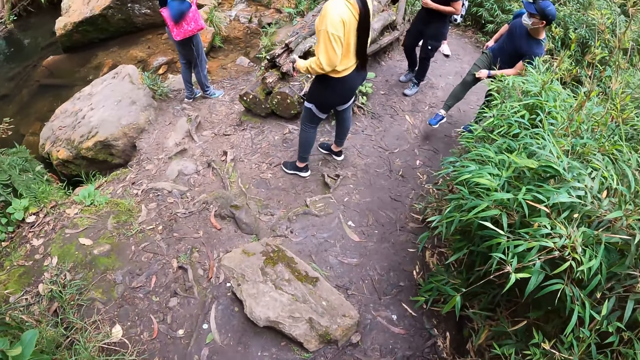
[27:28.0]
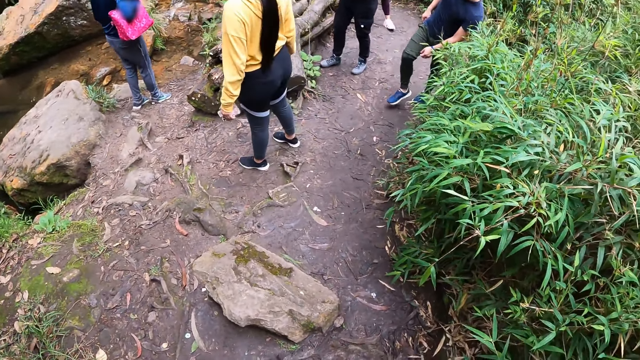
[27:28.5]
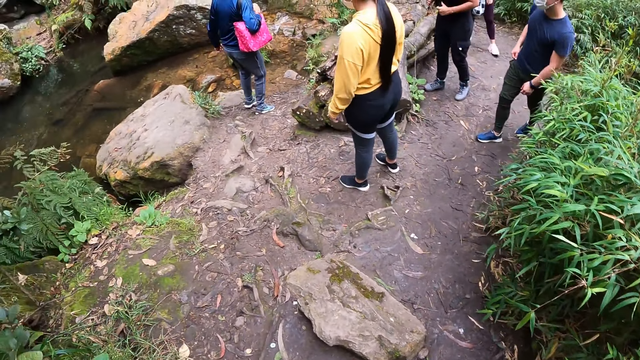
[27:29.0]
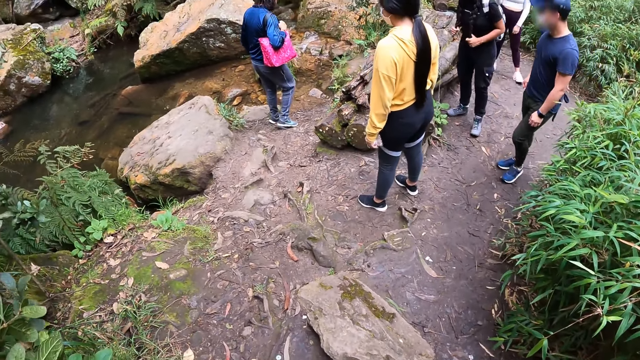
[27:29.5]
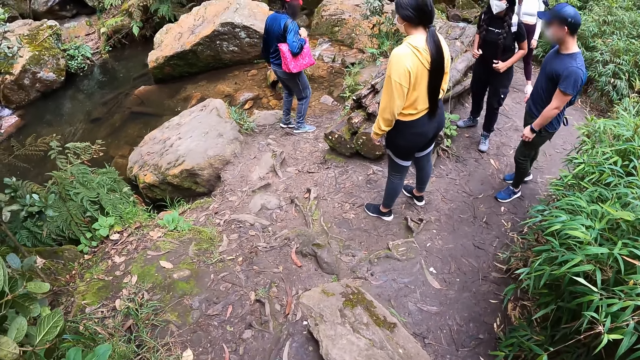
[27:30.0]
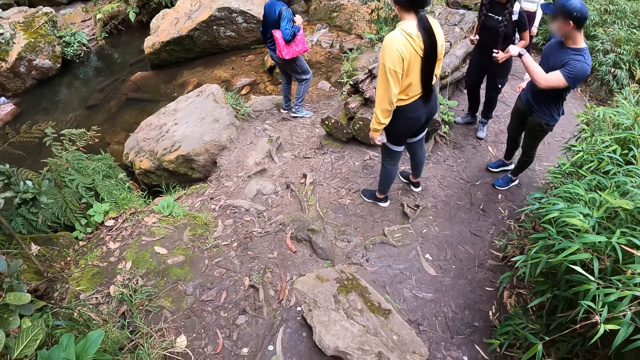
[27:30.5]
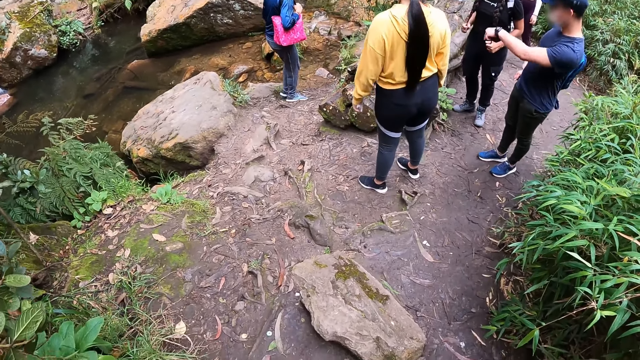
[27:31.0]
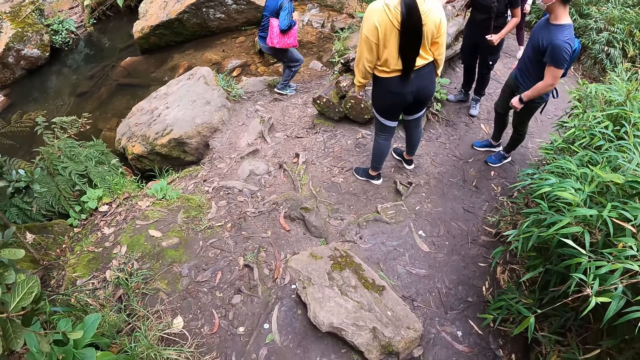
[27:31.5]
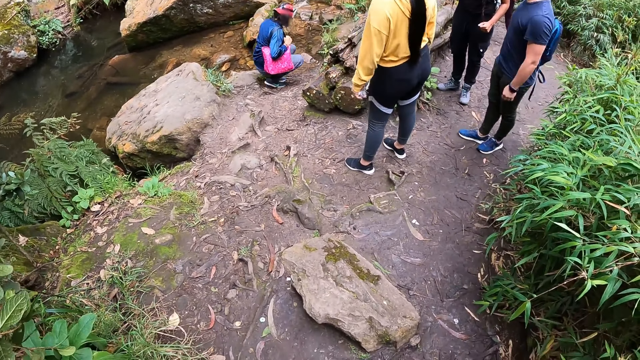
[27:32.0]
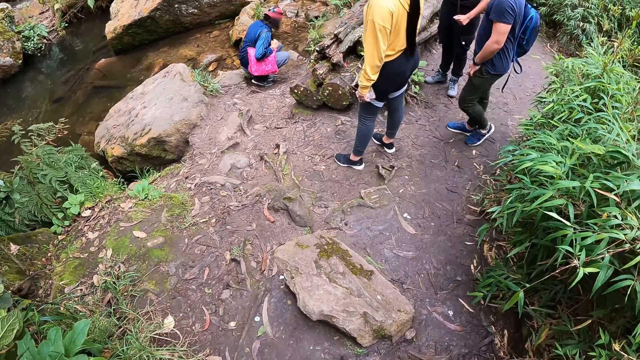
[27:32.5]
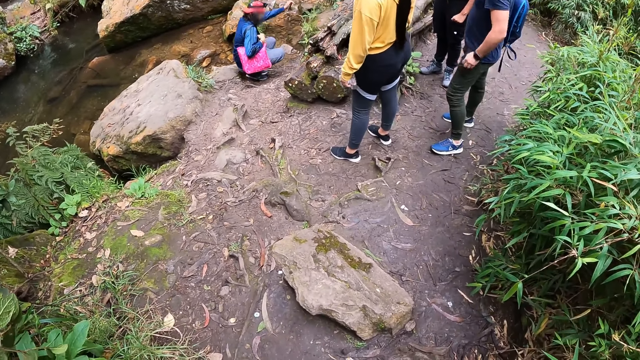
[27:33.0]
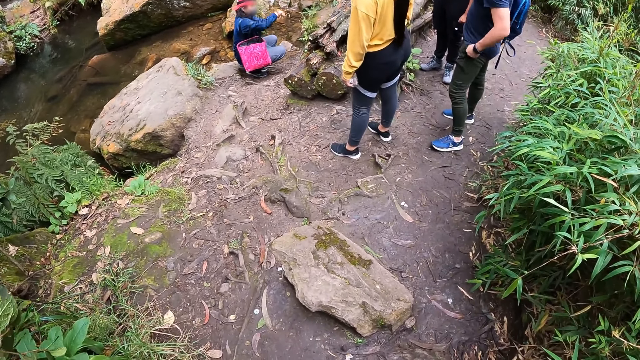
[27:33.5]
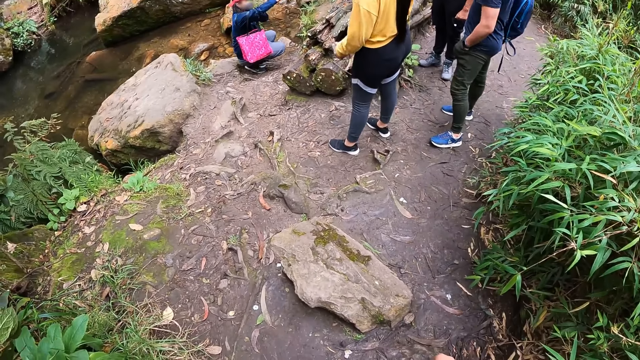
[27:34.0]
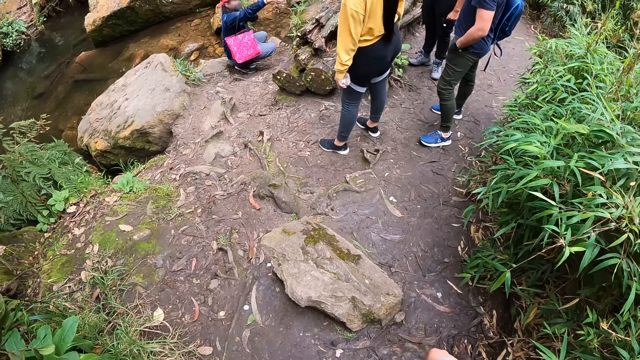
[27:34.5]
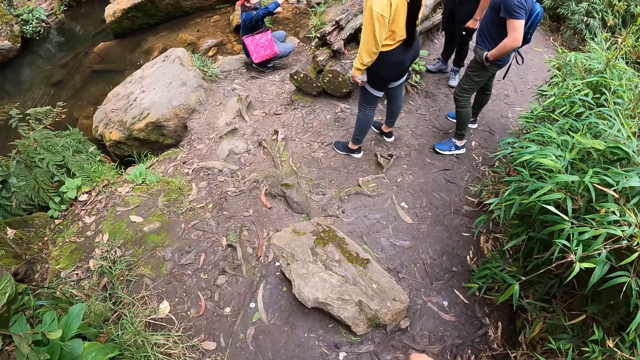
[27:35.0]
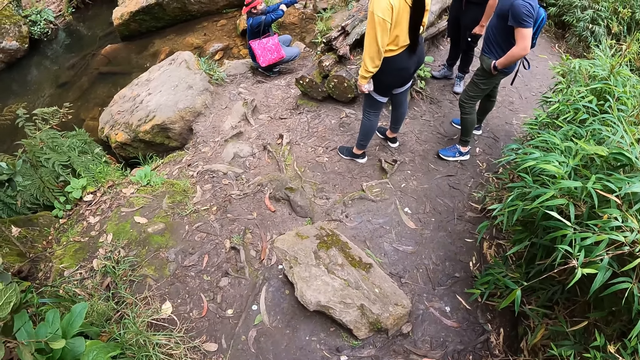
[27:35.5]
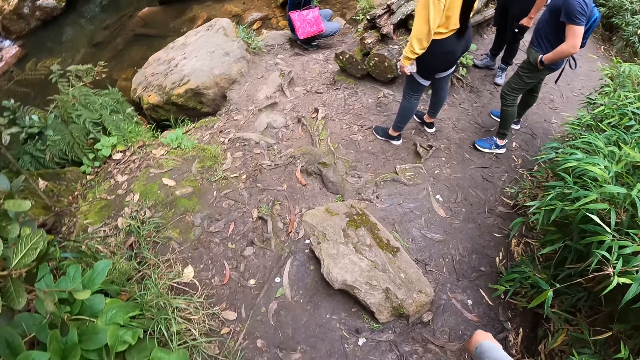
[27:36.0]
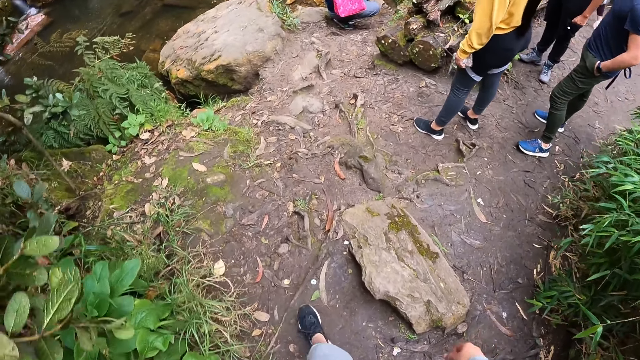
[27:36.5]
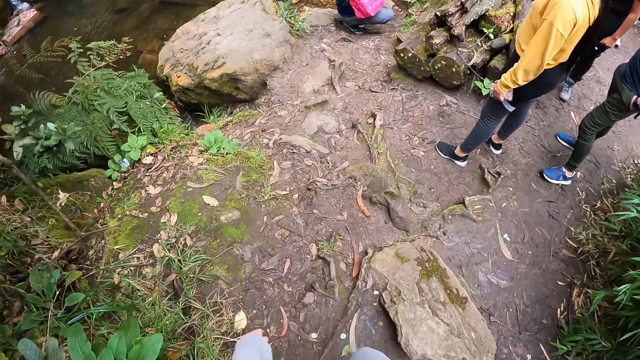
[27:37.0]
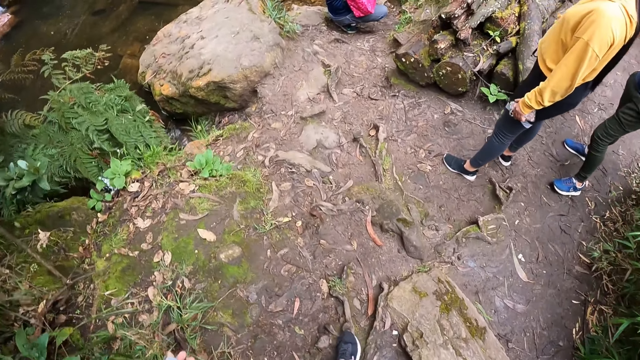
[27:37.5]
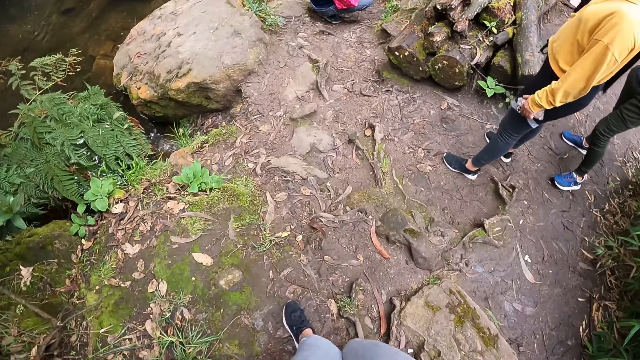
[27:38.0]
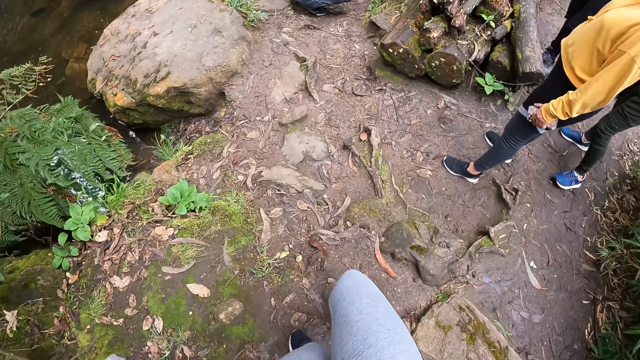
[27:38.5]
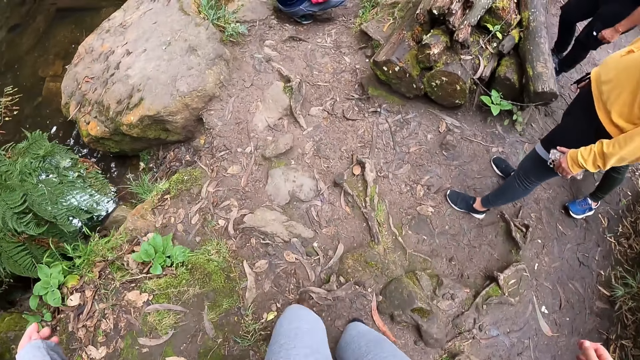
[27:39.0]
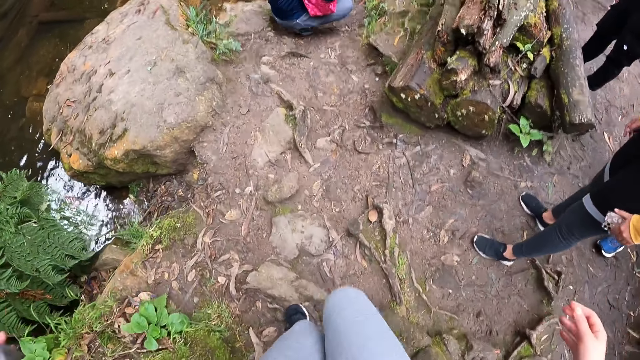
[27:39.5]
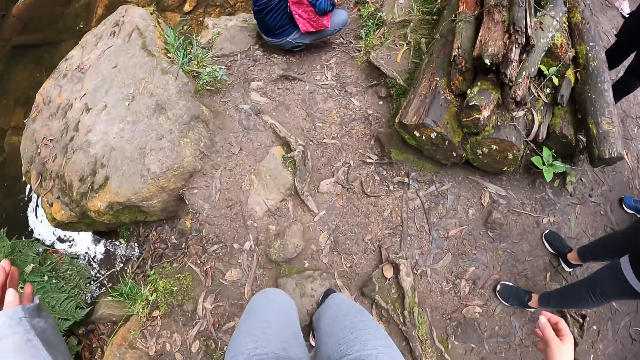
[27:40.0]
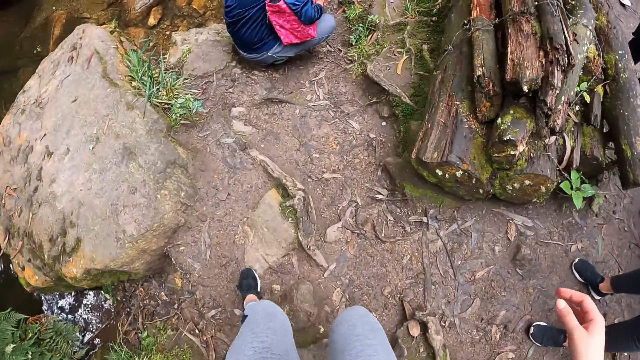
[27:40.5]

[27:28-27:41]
A man pulls up his trouser with his left hand. The man points with his left hand. Another man squats. The first man puts his left hand in his pocket. The other man adjusts his sleeve with his left hand. The camera wearer walks down the mountain.

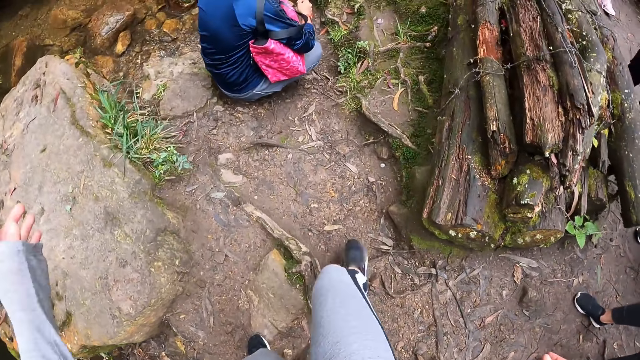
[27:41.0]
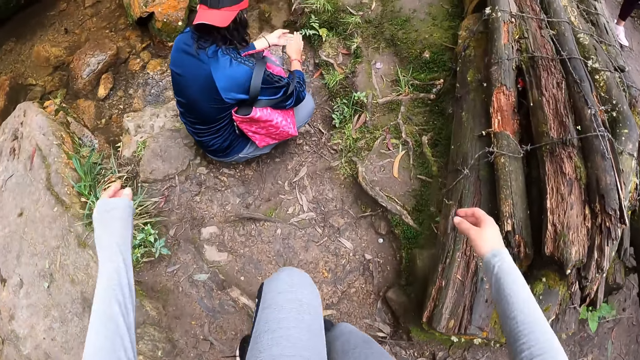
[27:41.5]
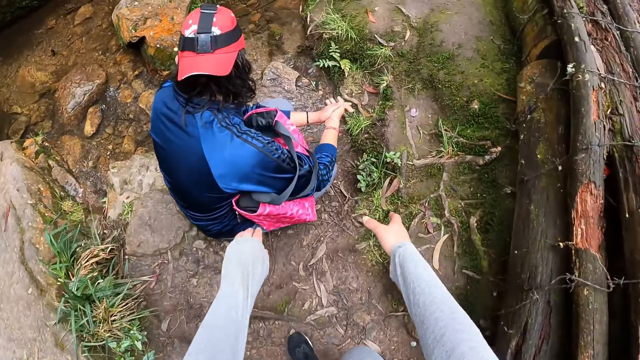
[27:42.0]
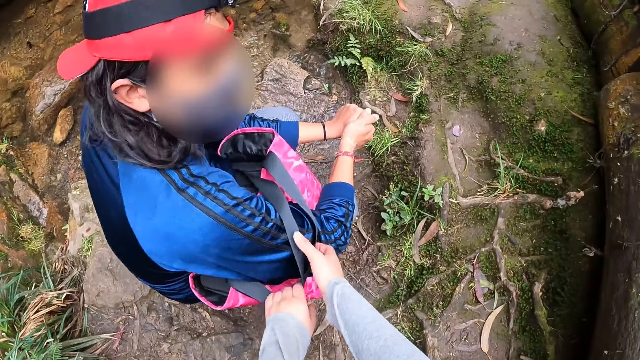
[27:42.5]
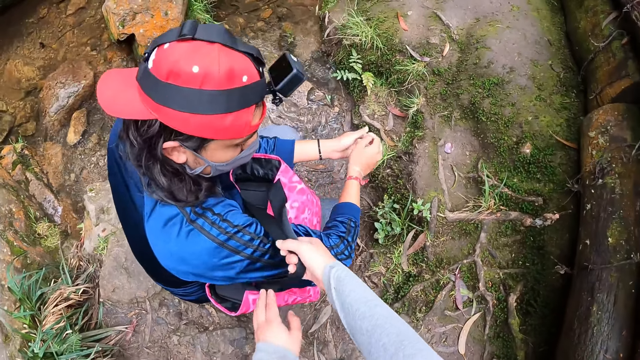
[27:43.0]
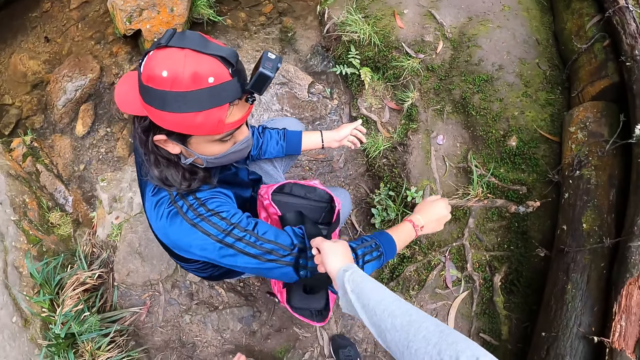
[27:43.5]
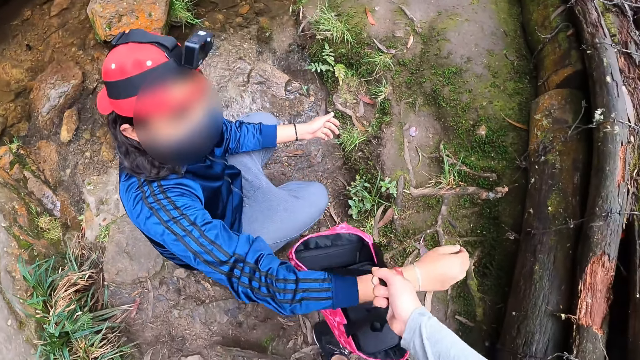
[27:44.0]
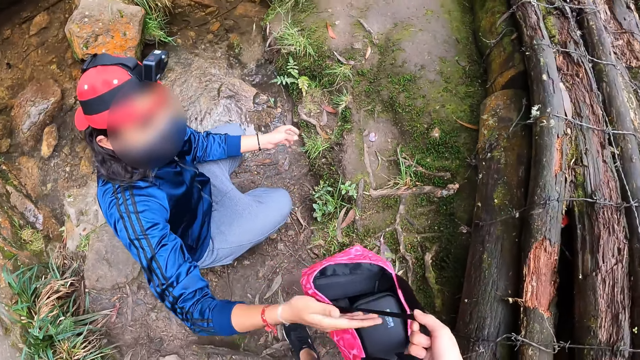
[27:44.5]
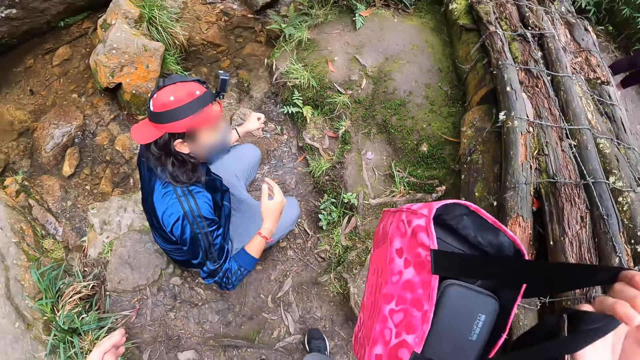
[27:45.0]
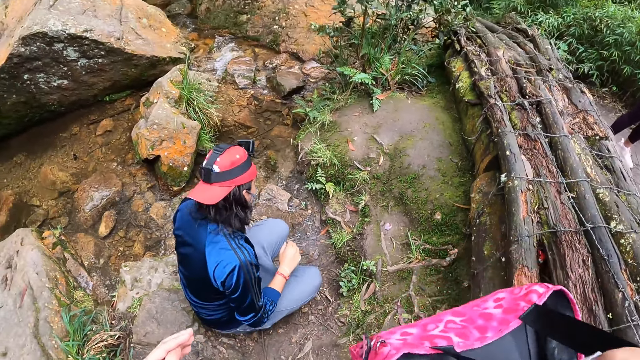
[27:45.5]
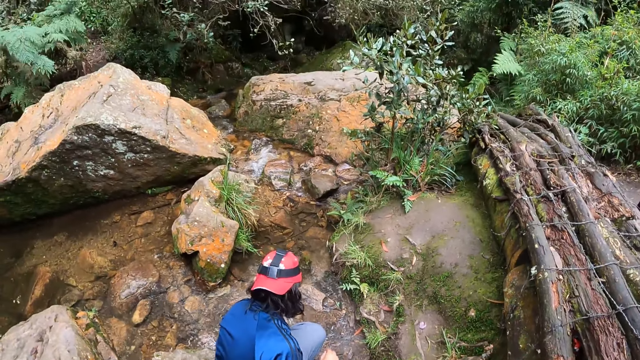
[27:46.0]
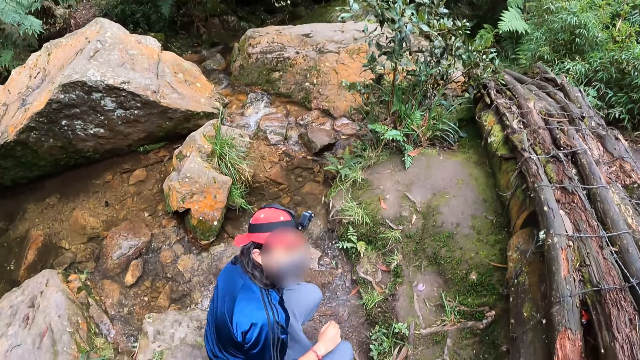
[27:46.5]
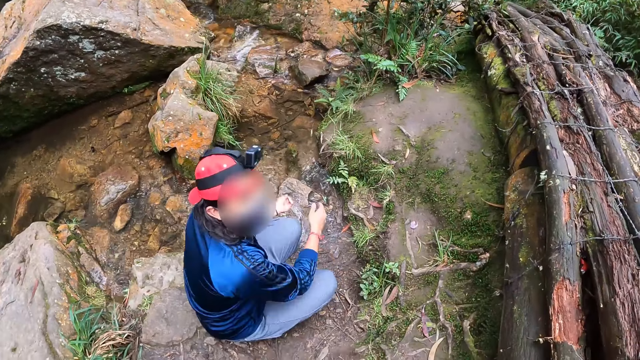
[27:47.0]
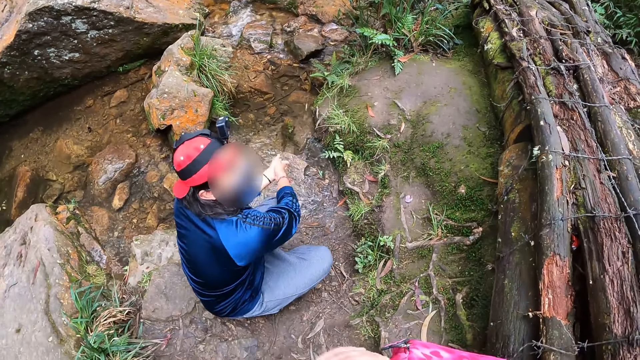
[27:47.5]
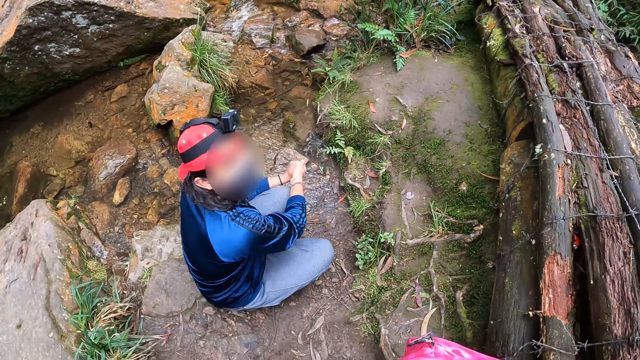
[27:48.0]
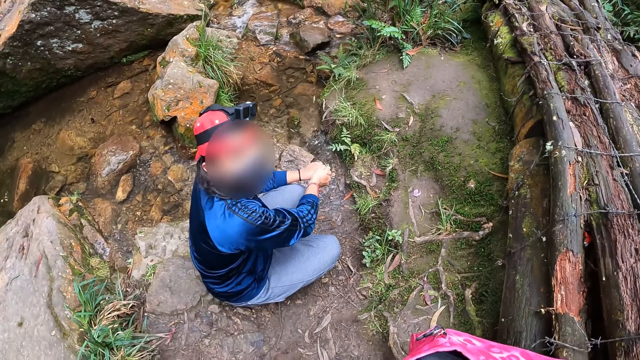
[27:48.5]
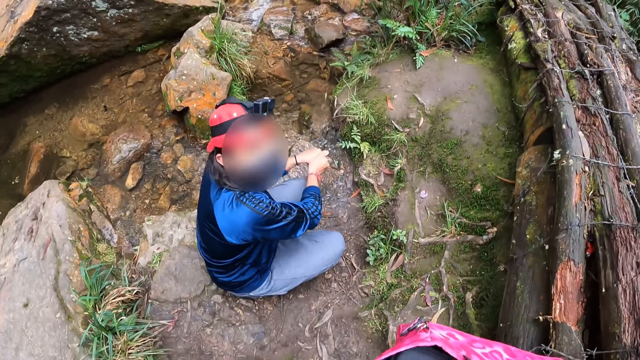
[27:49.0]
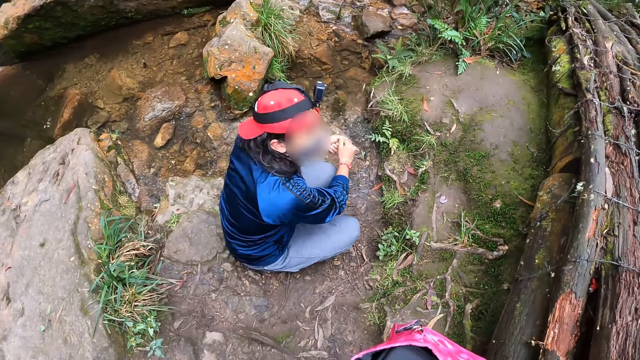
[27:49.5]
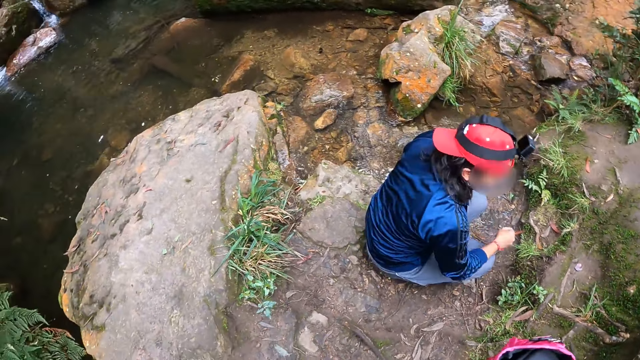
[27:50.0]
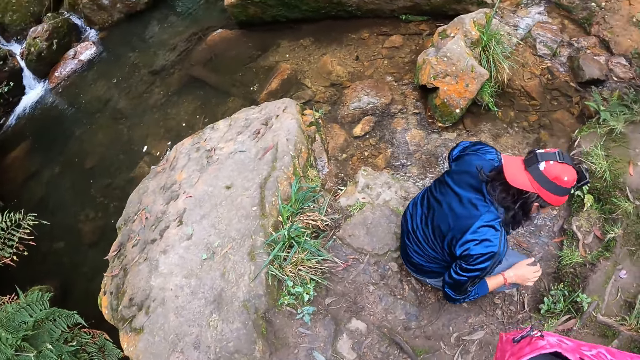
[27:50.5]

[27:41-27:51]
A man rubs his hands together. The camera wearer takes a bag from the man with her right hand. The man washes his hands with the water from the stream. The camera wearer looks around the stream.
